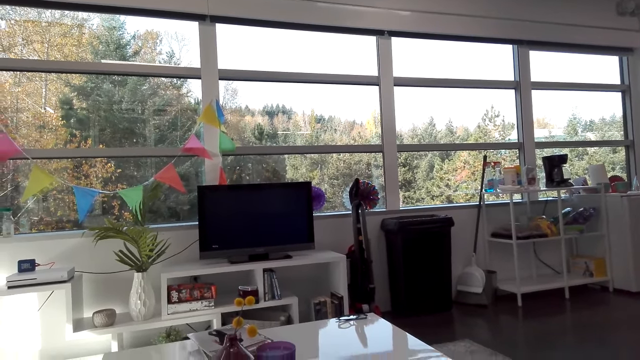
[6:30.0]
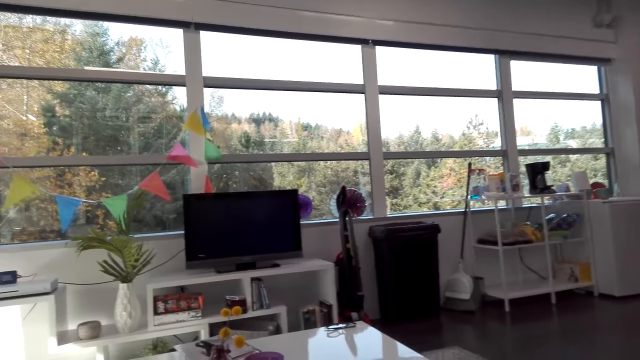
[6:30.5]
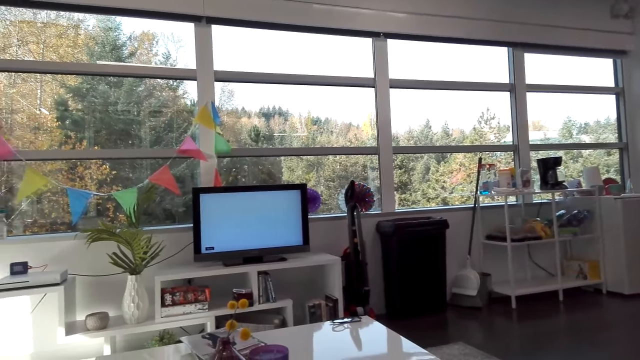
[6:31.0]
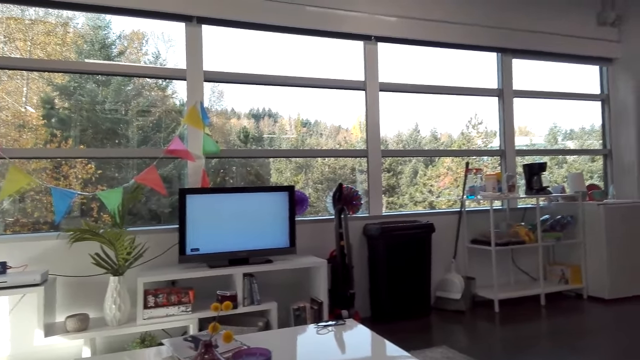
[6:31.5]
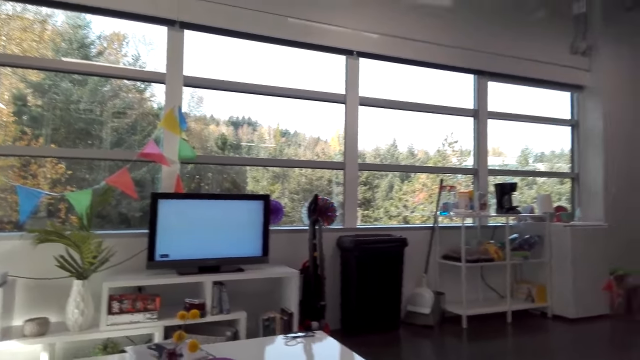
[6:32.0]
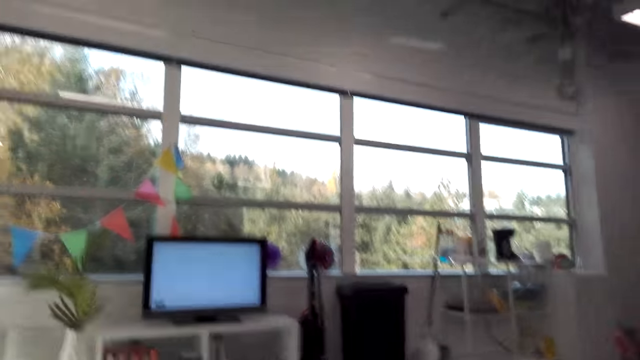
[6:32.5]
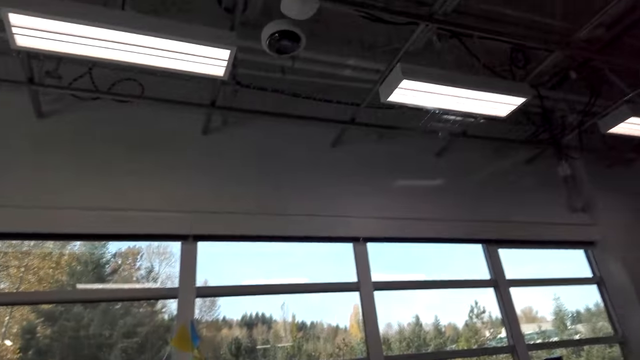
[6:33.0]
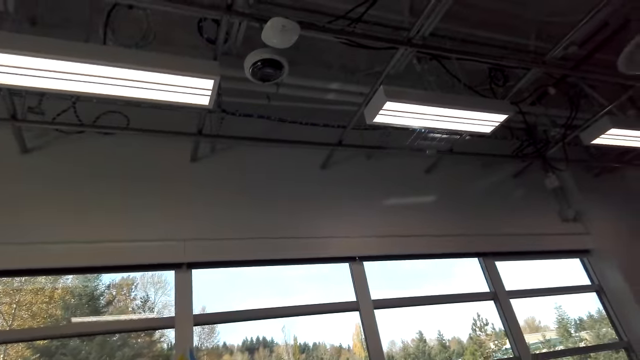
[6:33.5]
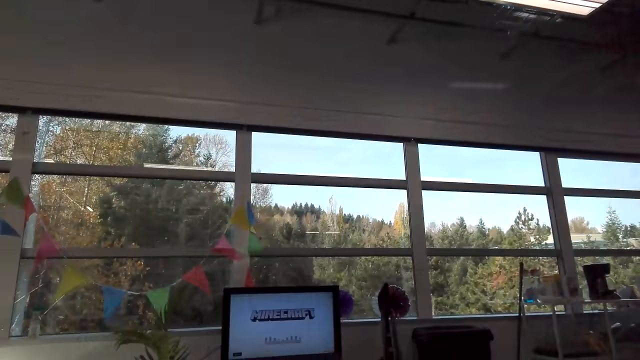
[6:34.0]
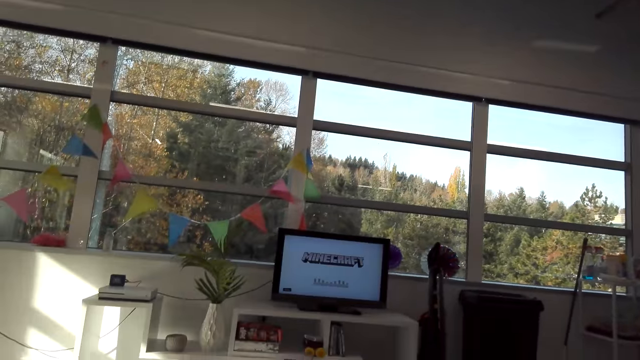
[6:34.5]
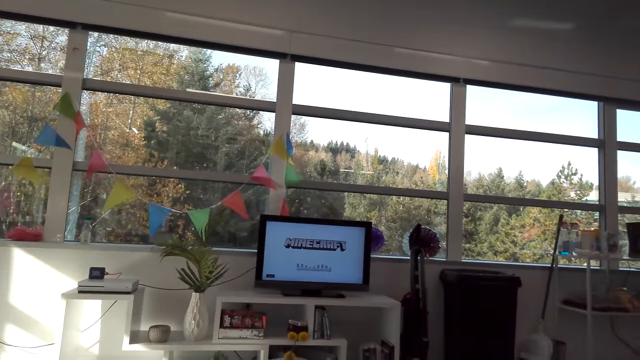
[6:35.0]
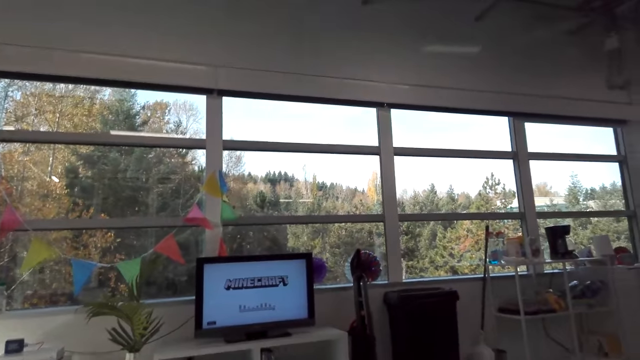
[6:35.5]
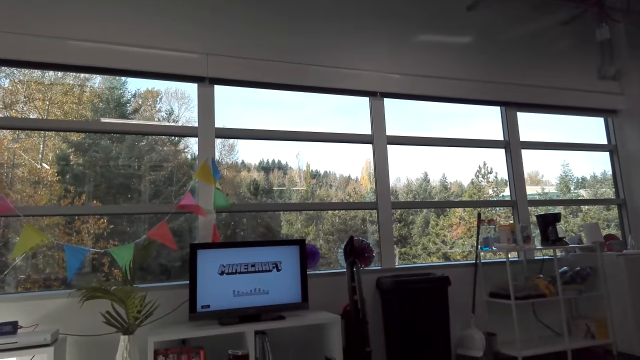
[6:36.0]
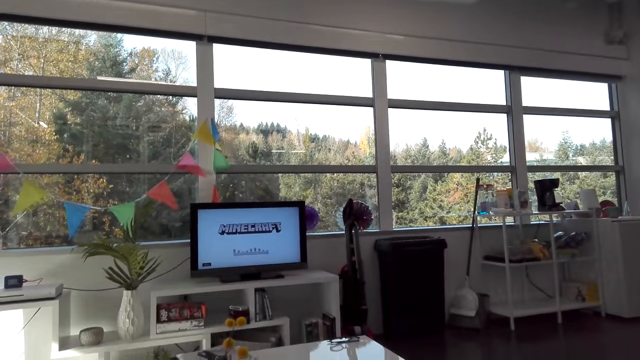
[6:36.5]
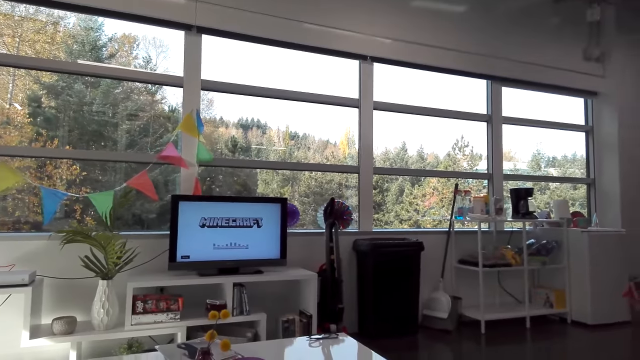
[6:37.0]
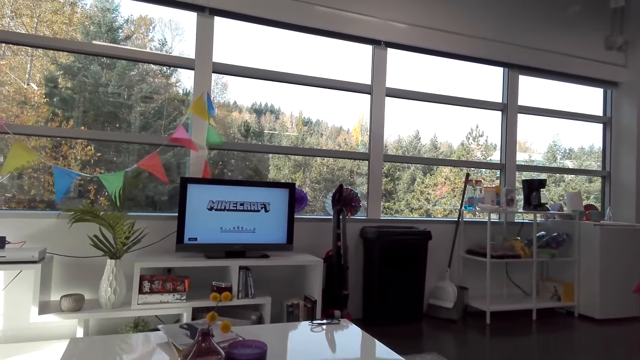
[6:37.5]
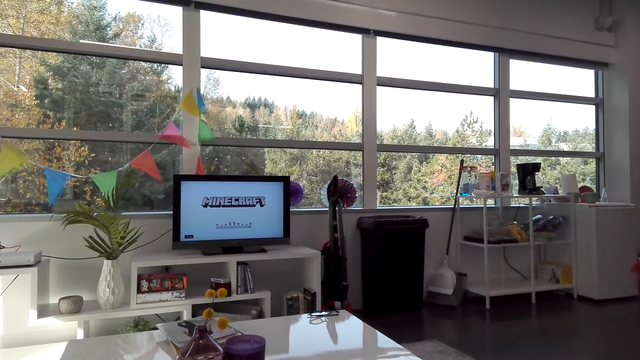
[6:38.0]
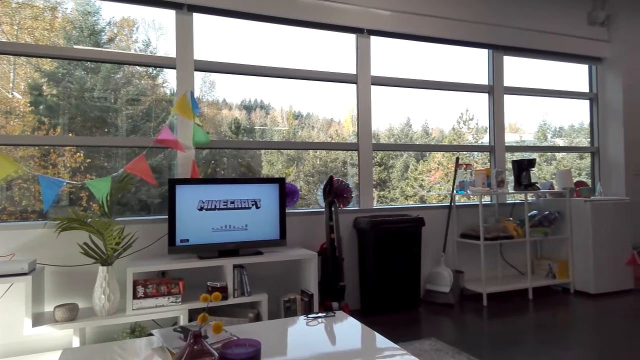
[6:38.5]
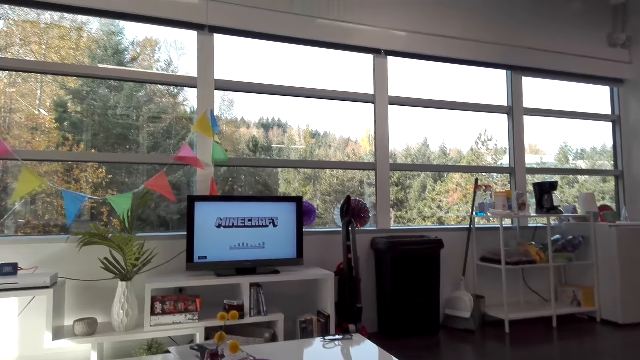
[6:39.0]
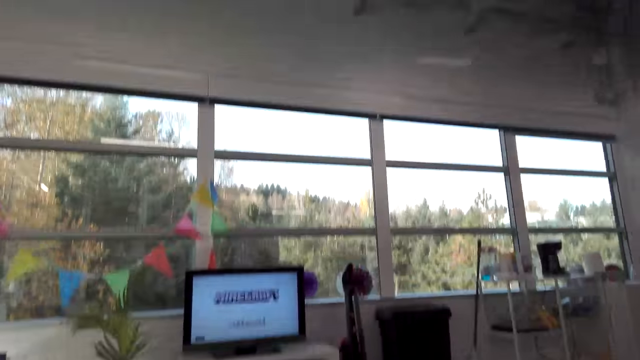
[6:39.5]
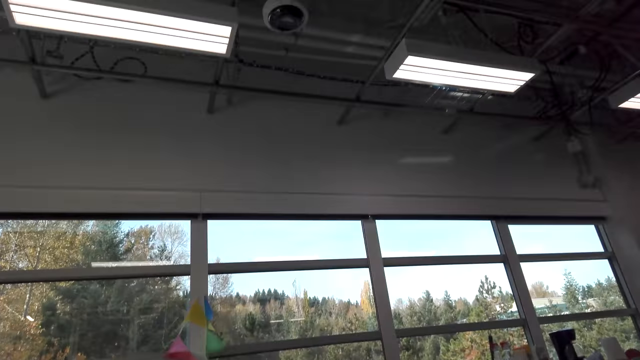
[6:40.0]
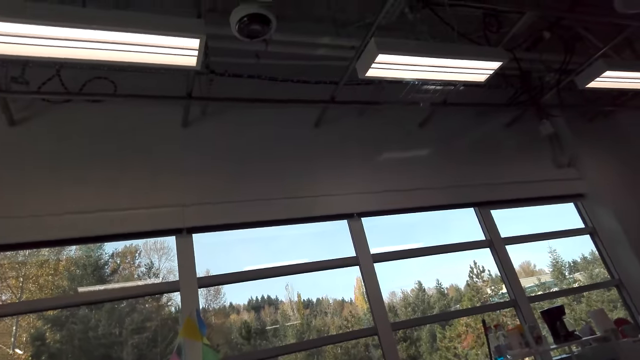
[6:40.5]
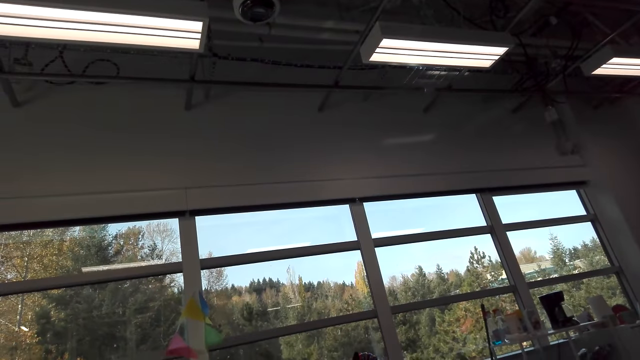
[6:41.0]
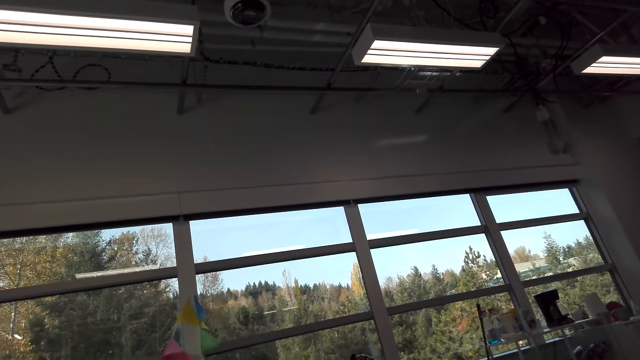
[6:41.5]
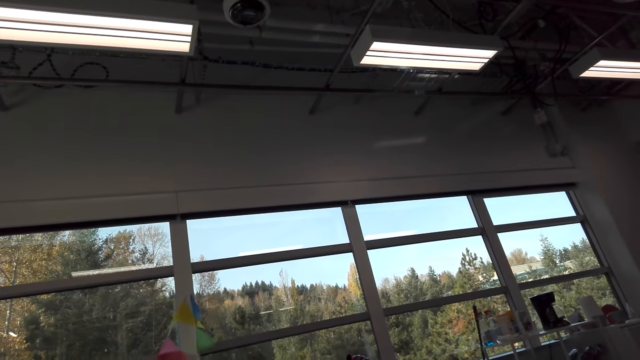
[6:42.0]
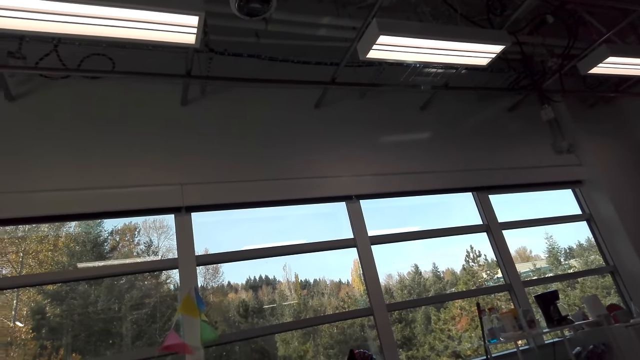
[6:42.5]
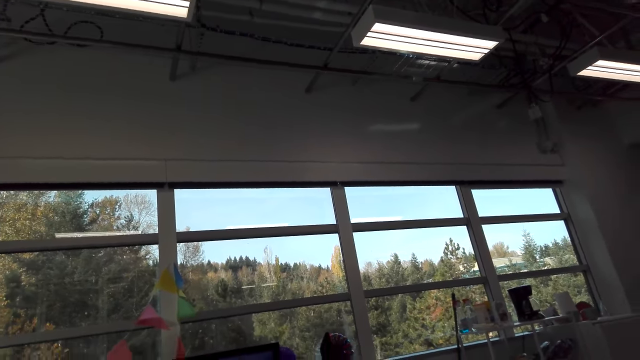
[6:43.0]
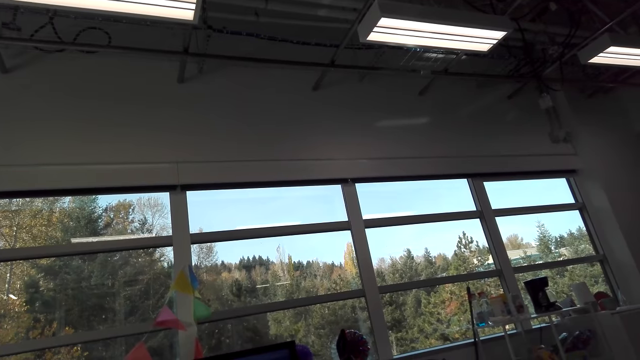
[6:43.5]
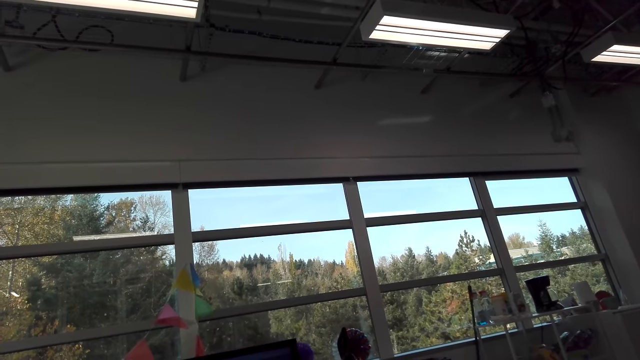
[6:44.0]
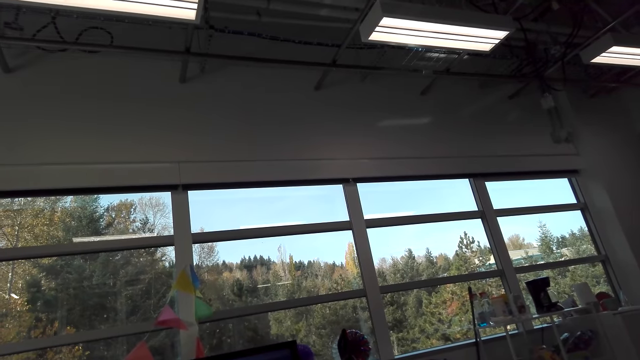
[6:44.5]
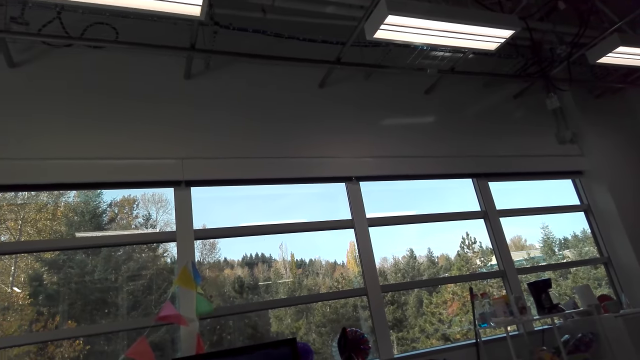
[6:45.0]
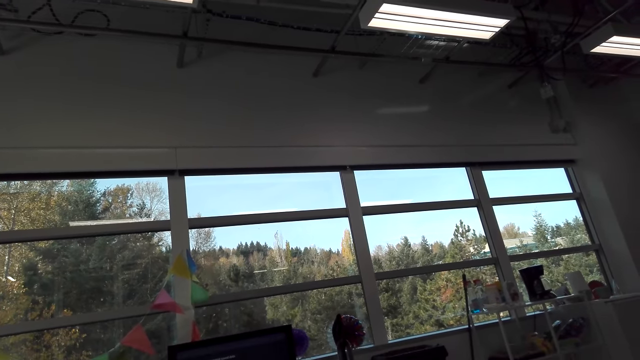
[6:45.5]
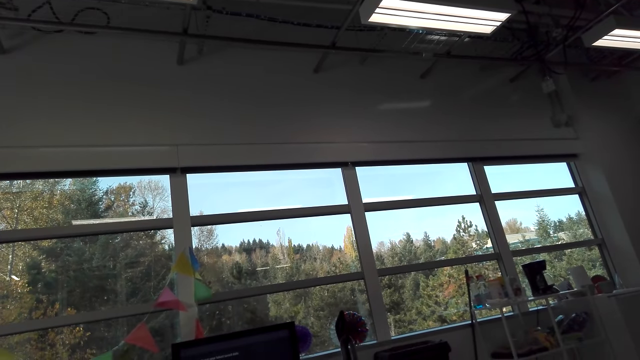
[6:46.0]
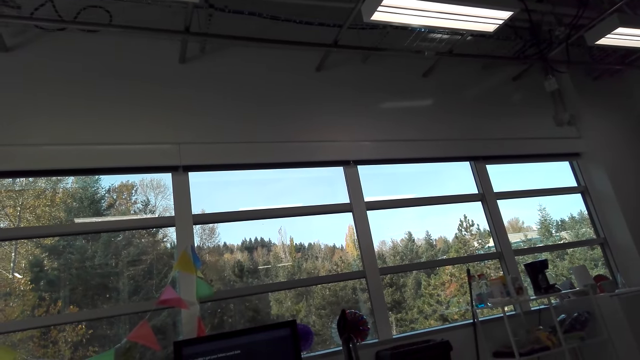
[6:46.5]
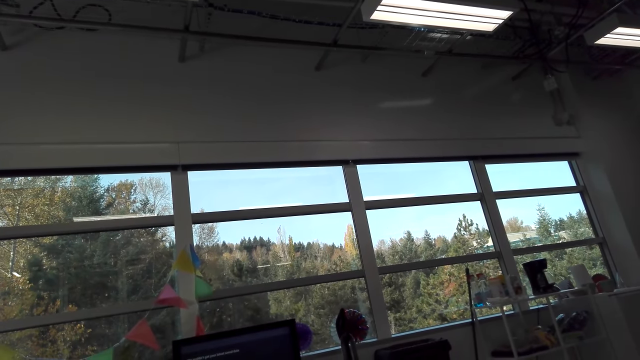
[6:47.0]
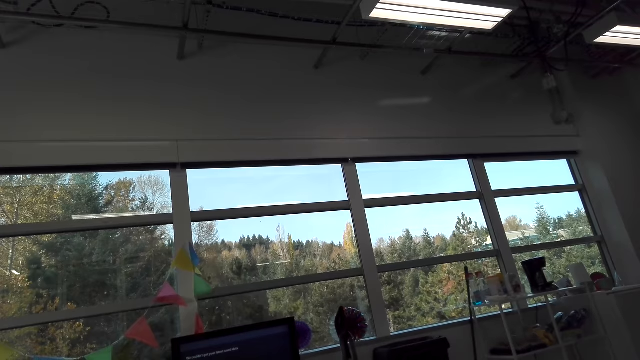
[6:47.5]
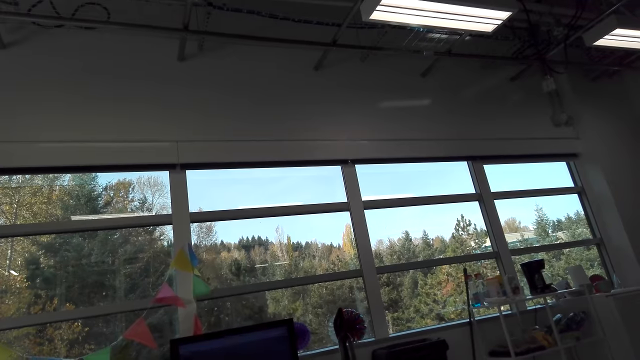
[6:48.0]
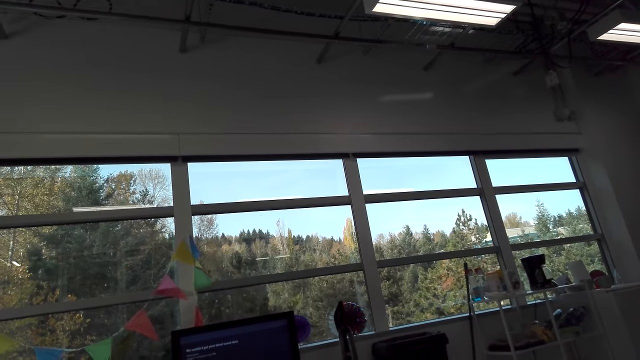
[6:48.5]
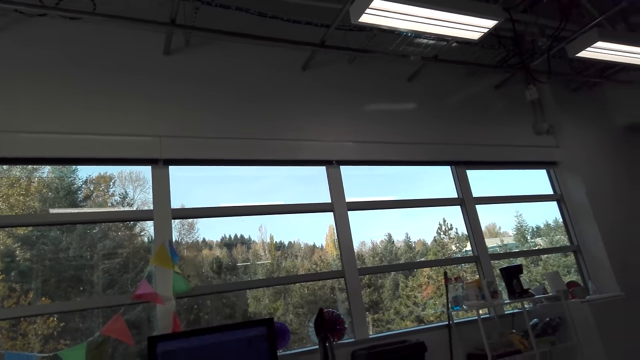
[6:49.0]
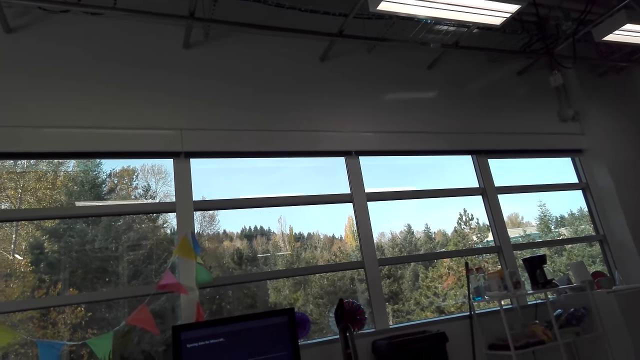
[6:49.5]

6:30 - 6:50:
The camera wearer talks. They look at a television. They talk.
